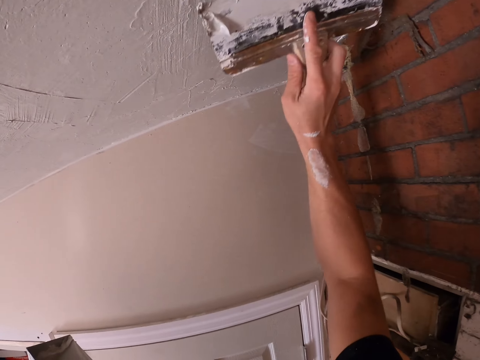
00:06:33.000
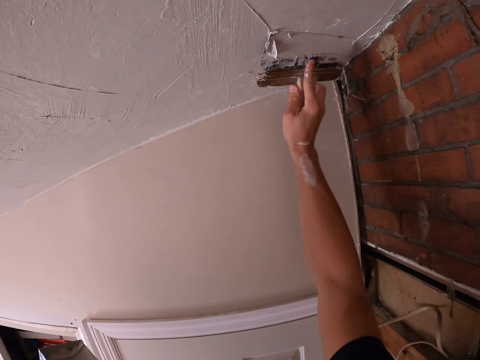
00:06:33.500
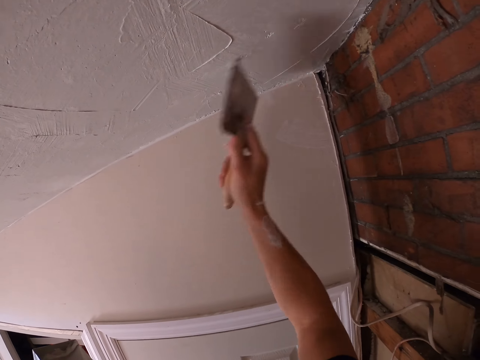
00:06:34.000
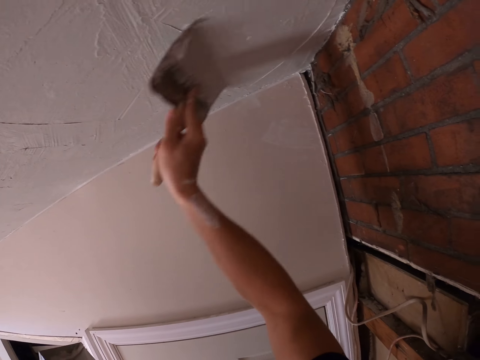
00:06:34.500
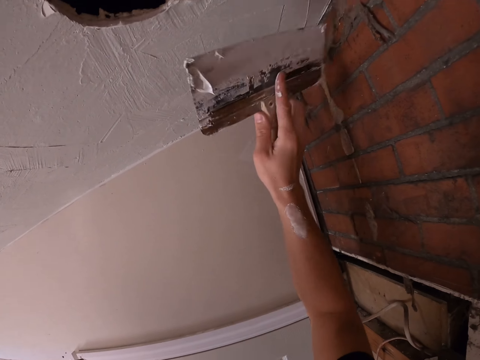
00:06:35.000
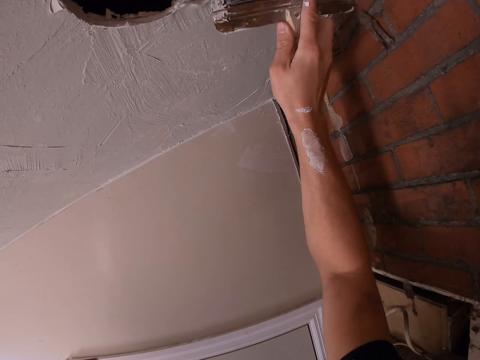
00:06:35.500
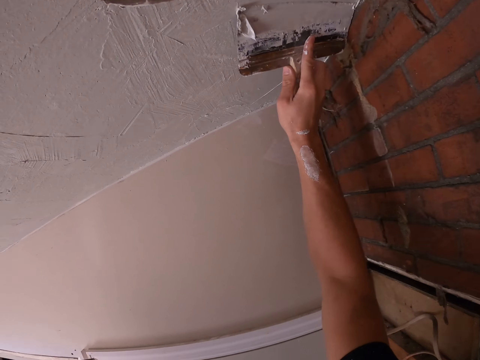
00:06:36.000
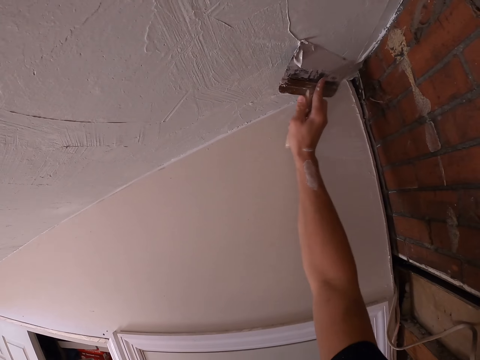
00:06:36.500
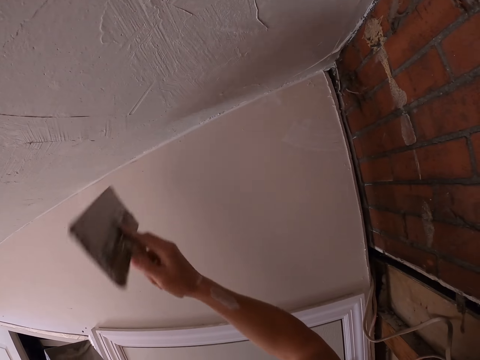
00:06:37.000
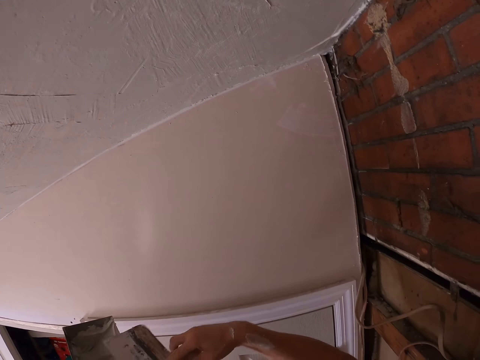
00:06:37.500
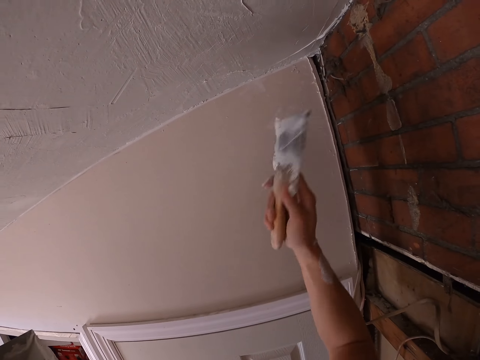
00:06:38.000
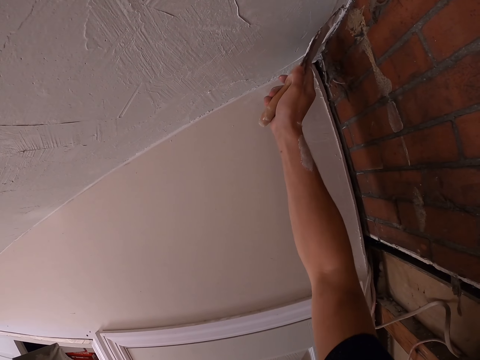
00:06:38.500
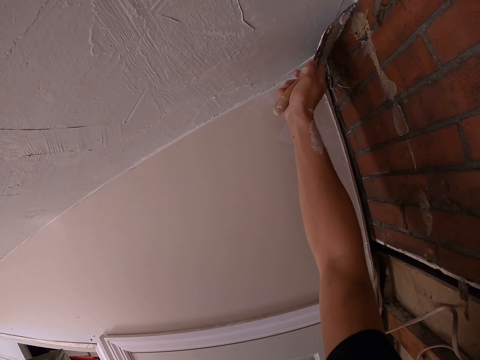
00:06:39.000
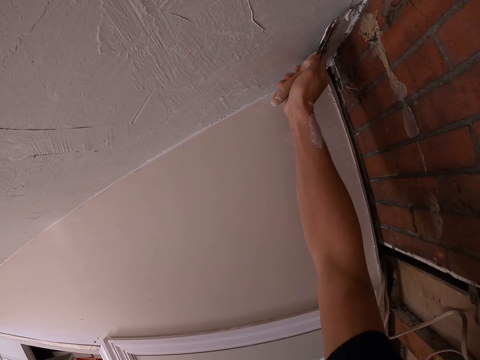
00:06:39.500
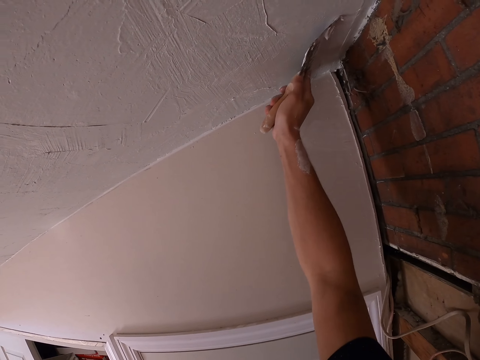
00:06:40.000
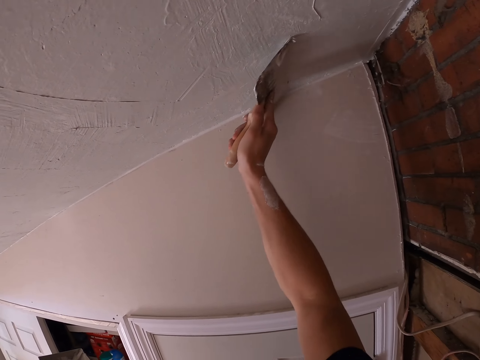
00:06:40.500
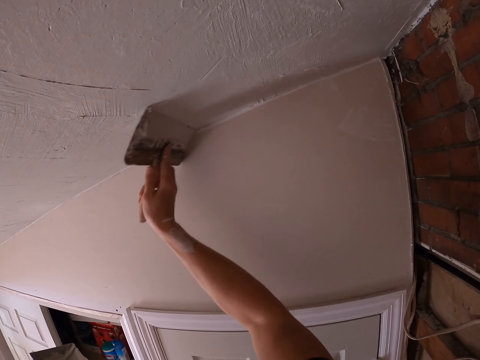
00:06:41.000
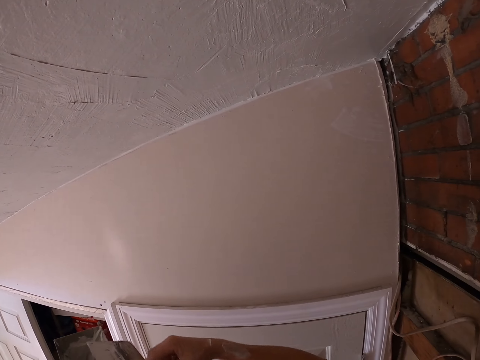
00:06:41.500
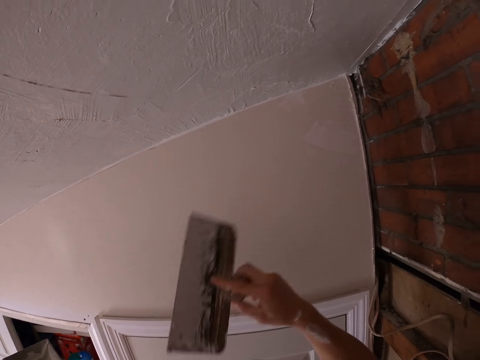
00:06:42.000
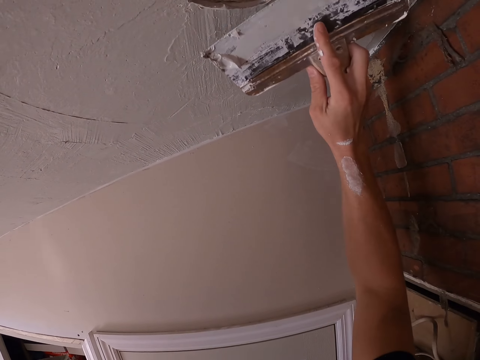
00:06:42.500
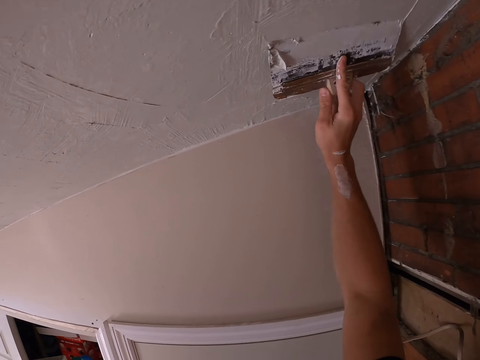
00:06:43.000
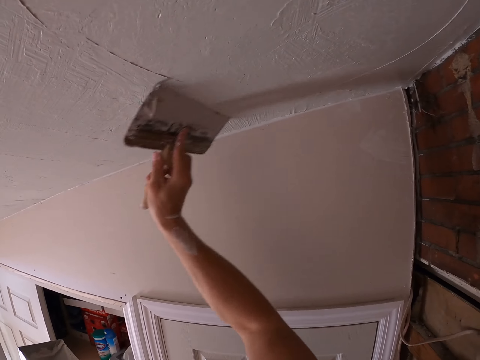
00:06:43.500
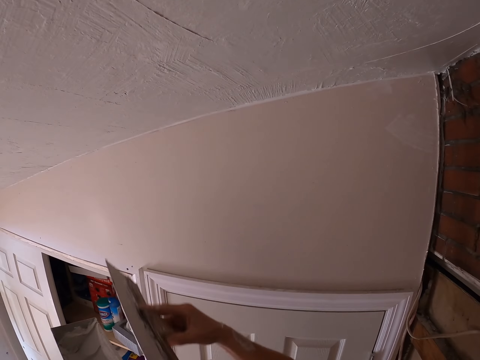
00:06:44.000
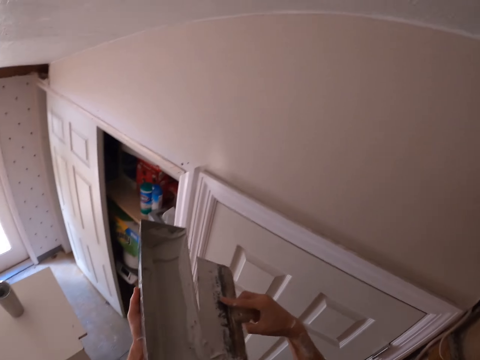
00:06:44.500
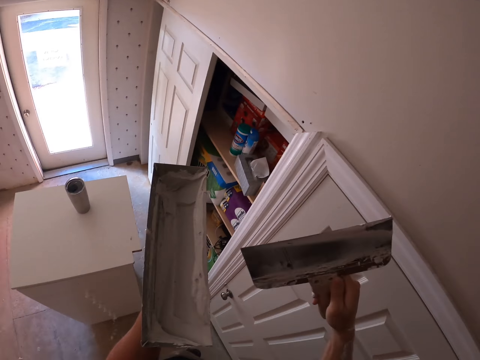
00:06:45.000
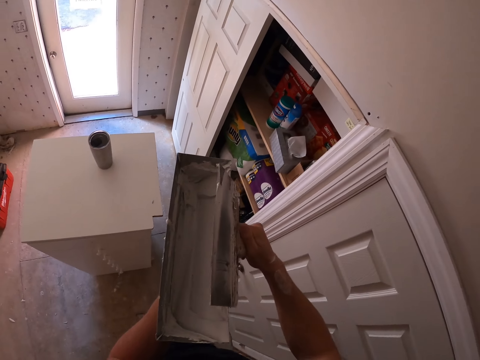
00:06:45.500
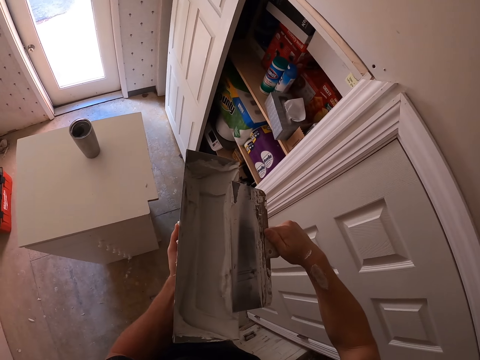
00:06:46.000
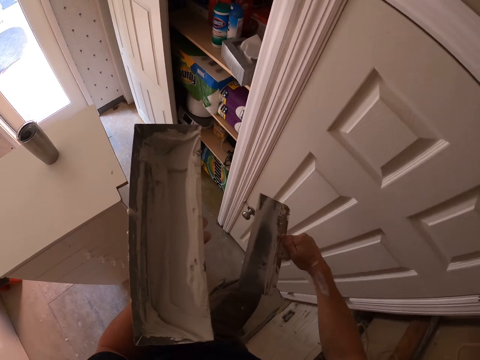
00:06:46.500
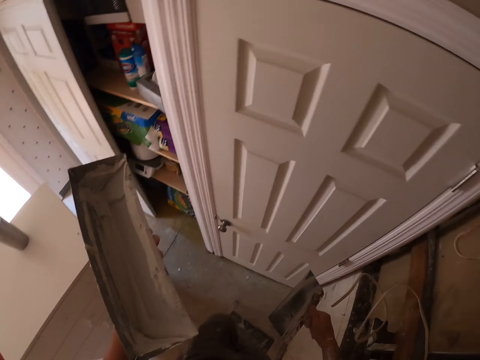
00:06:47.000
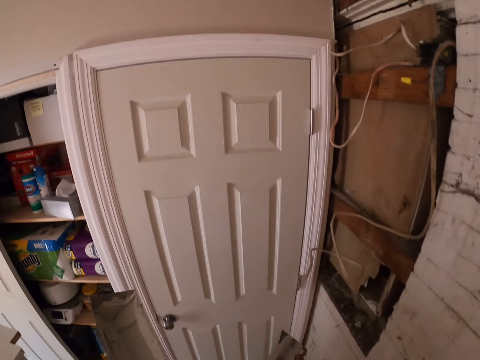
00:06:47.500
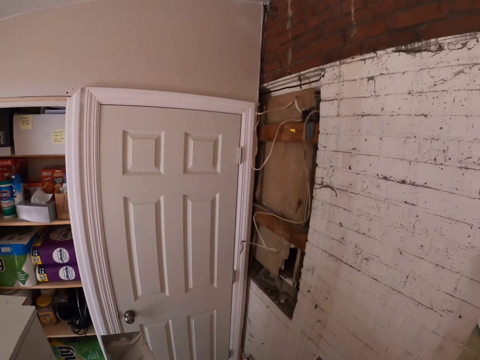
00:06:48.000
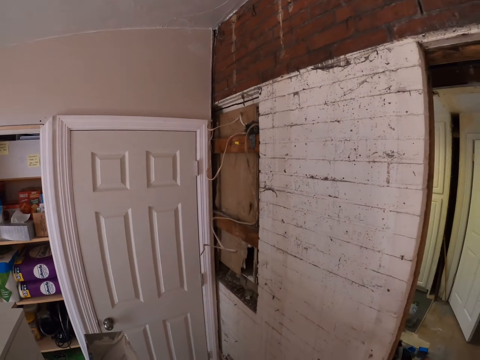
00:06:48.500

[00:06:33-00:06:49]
The camera wearer paints the wall with a paint brush or putty plaster. They remove the paint brush from the wall and wipe the brush with a container. They paint the wall with the paint brush. They remove the paint brush from the wall and wipe the brush with the container. They paint the wall with the paint brush. They remove the paint brush from the wall and wipe the brush with the container. They stare at the brush in the right hand. They wipe the brush with the container. They stare around.

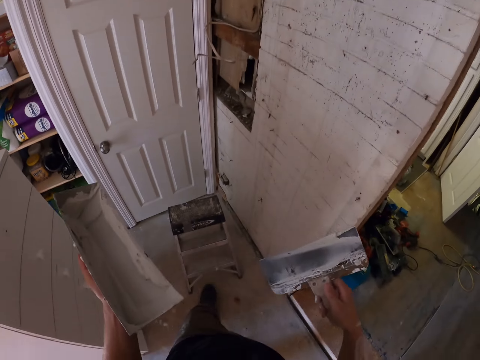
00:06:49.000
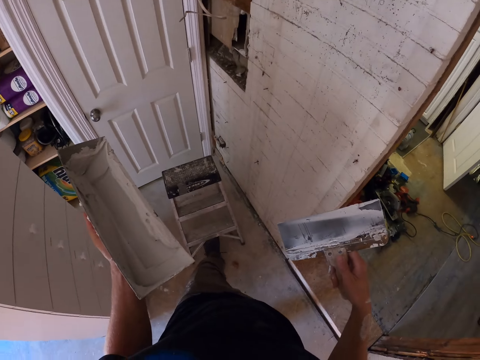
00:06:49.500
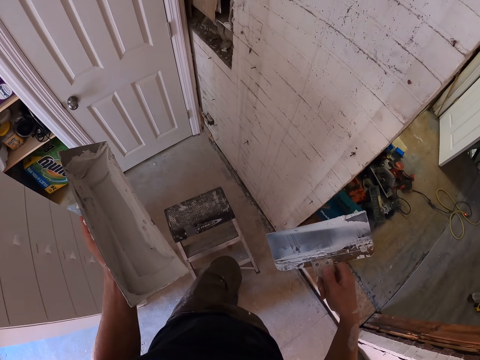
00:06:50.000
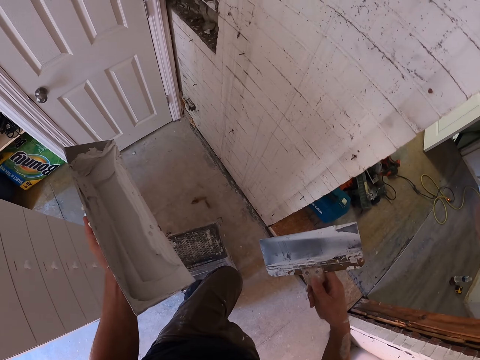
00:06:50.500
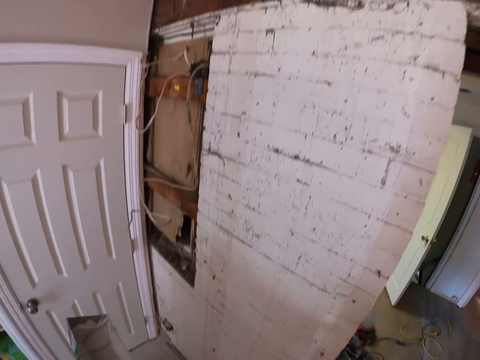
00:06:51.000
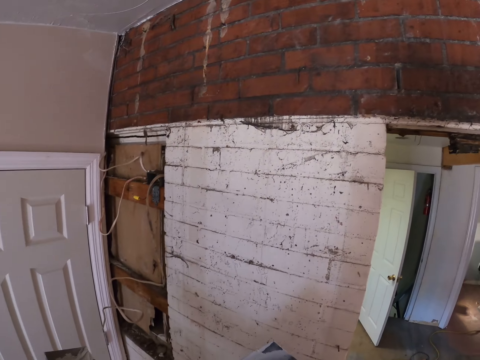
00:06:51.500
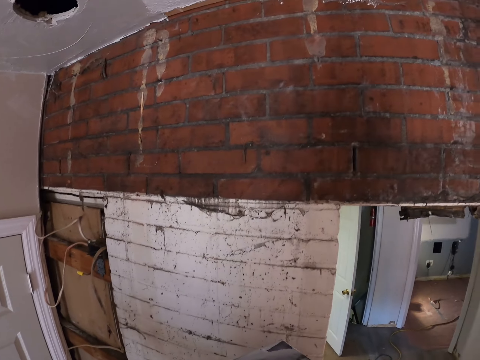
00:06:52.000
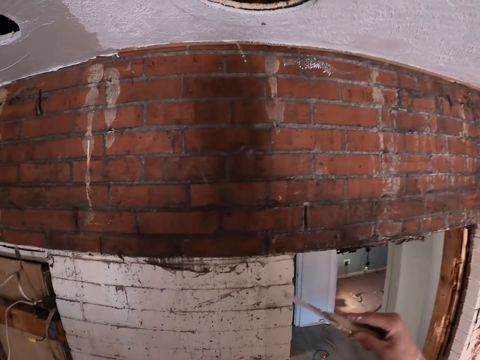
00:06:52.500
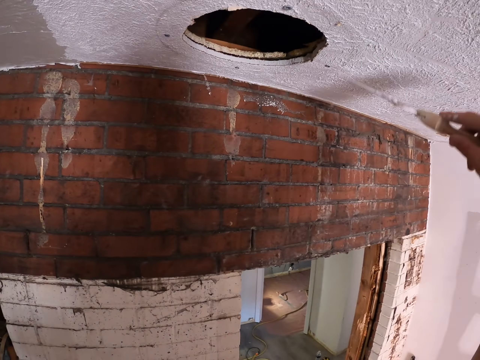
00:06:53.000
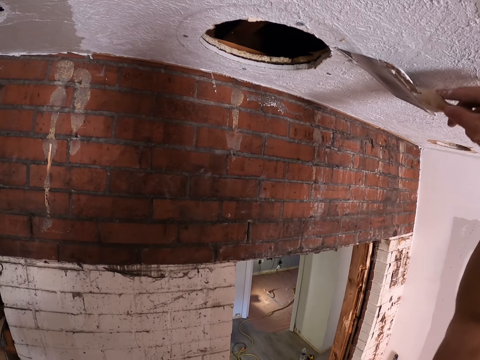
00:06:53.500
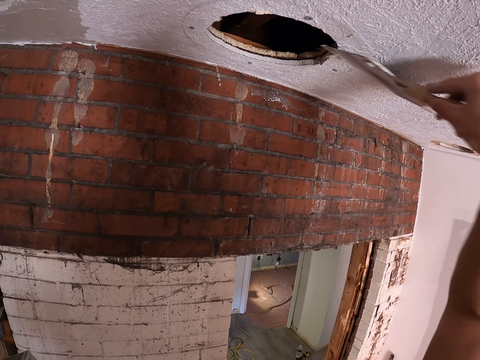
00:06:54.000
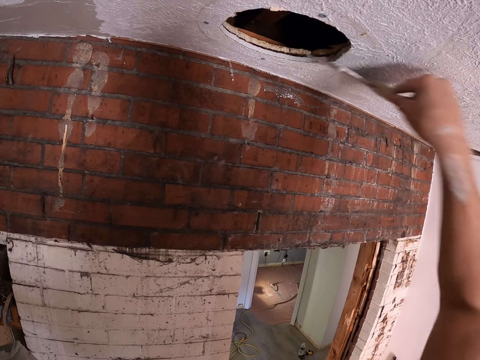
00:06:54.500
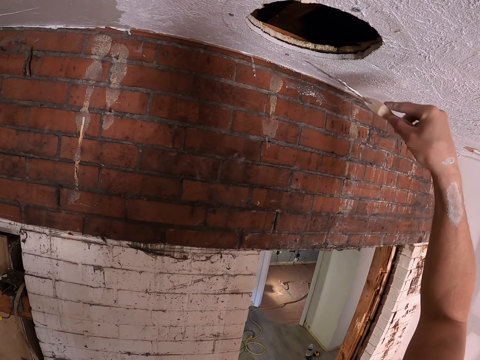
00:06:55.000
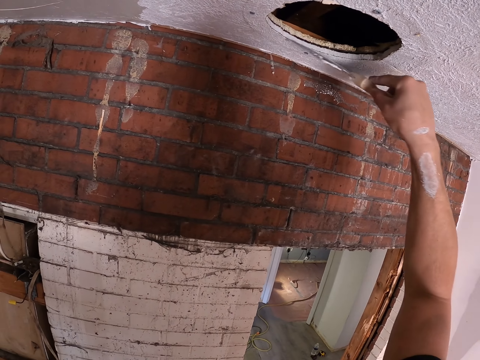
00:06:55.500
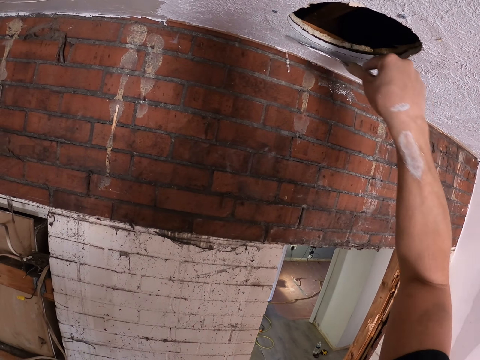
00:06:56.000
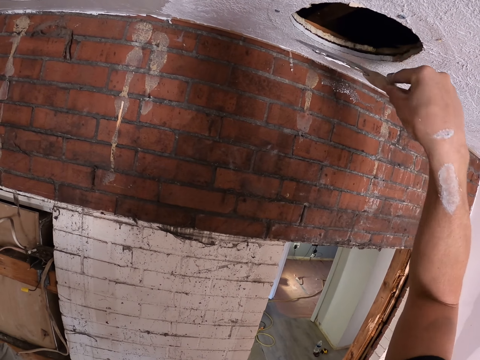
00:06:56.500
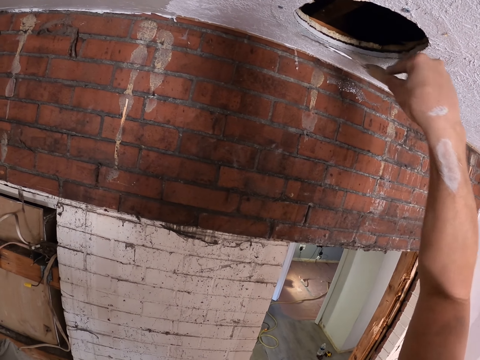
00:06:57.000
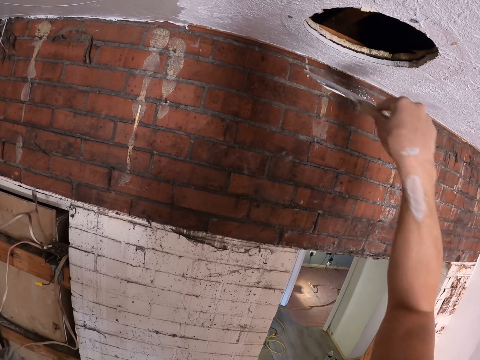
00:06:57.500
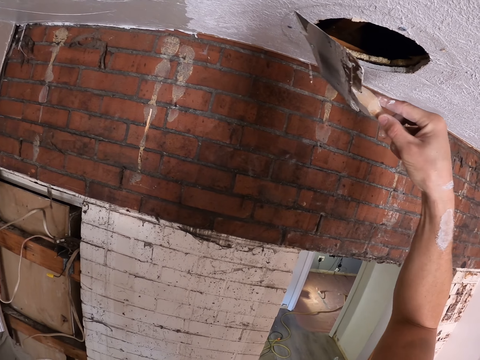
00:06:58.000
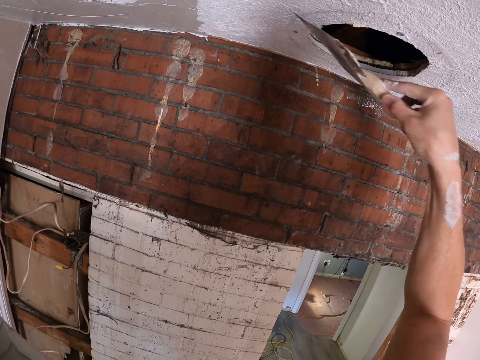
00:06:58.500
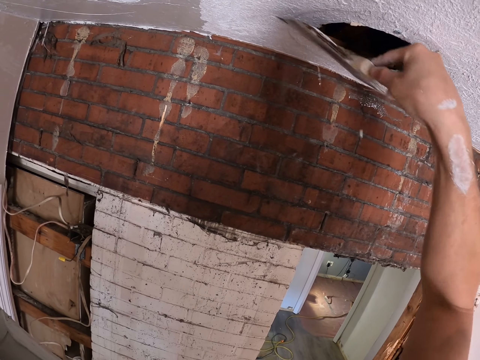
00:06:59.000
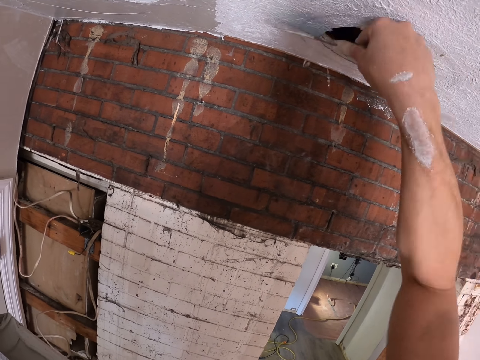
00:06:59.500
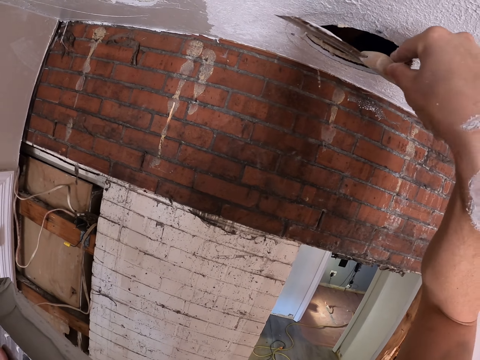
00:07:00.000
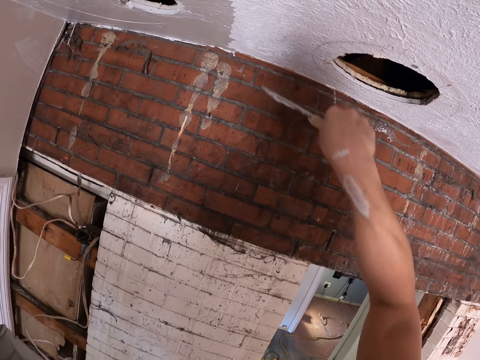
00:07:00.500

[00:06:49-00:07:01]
The camera wearer pulls the metal stool or ladder on the ground with a left leg. They stare around. They scrub the paint on the wall with a paint brush. They plaster the ceiling using a putty plaster.
